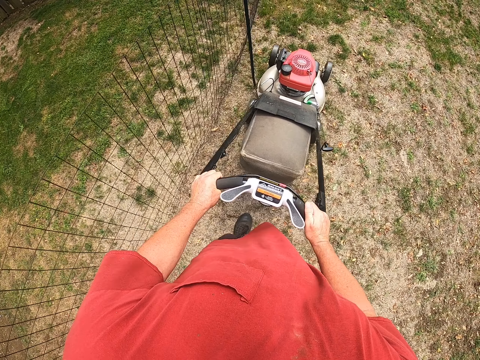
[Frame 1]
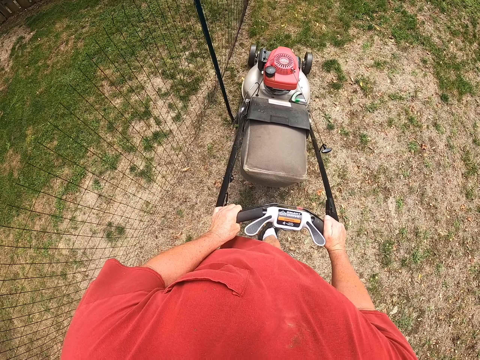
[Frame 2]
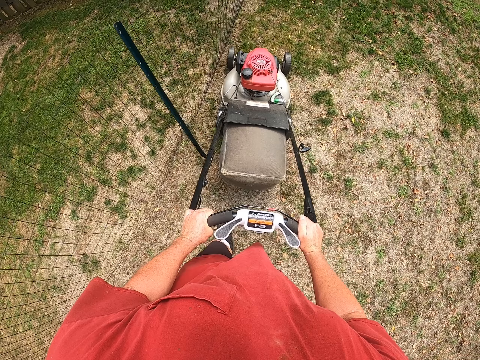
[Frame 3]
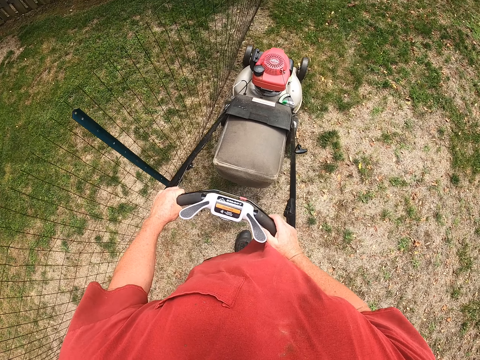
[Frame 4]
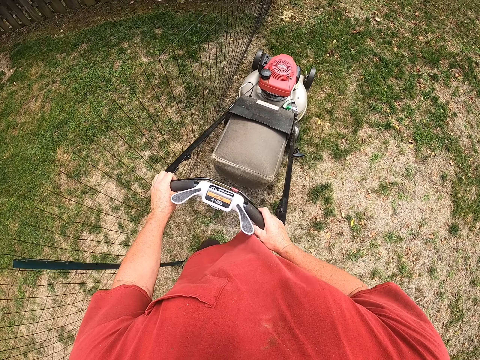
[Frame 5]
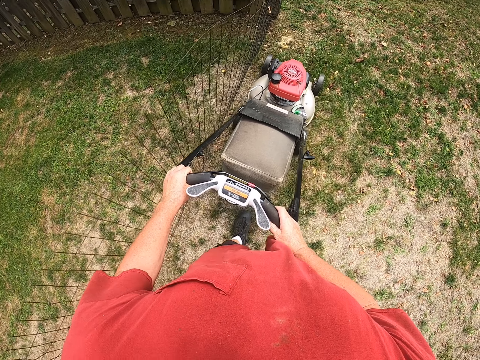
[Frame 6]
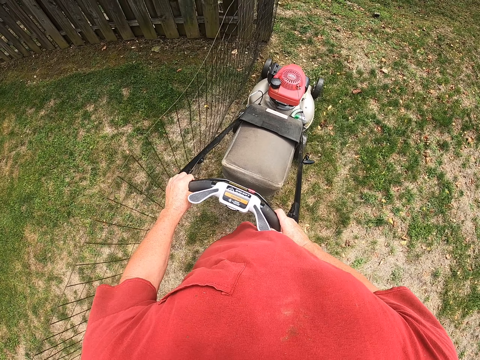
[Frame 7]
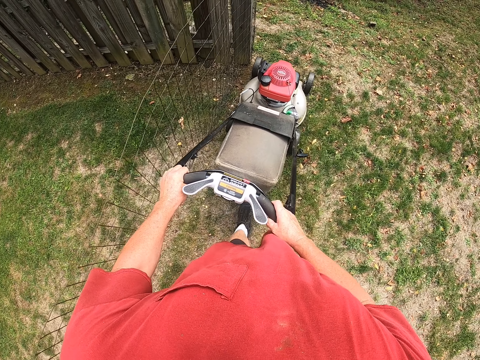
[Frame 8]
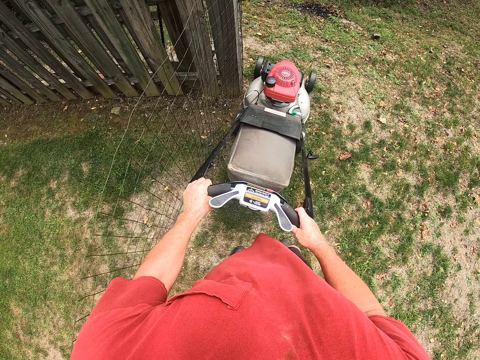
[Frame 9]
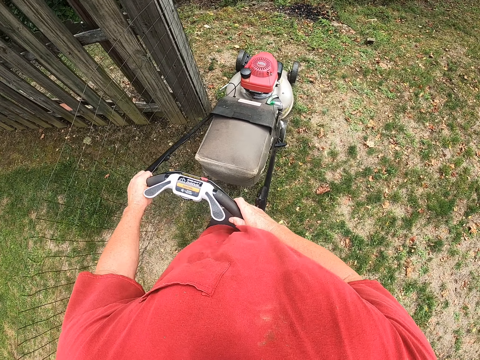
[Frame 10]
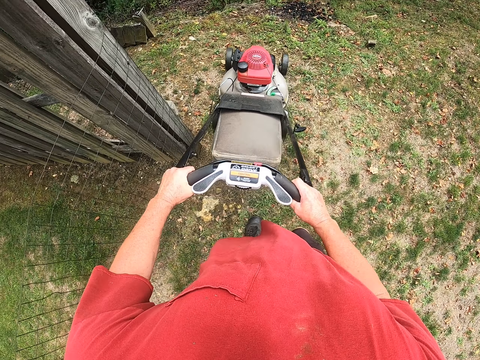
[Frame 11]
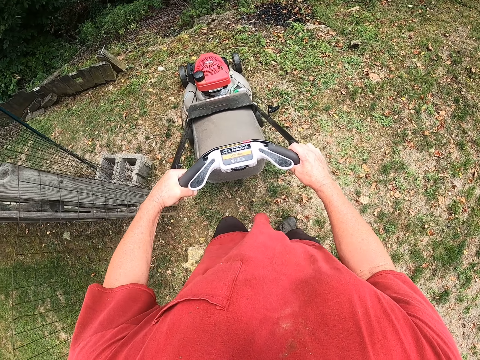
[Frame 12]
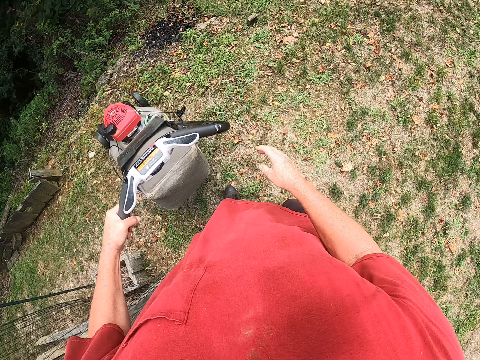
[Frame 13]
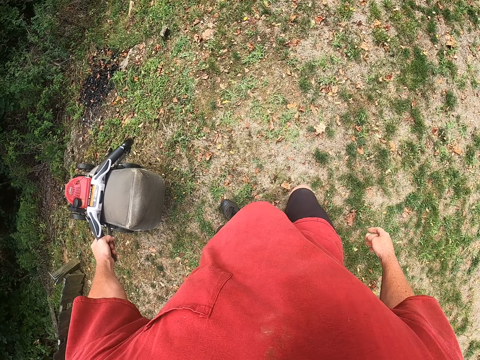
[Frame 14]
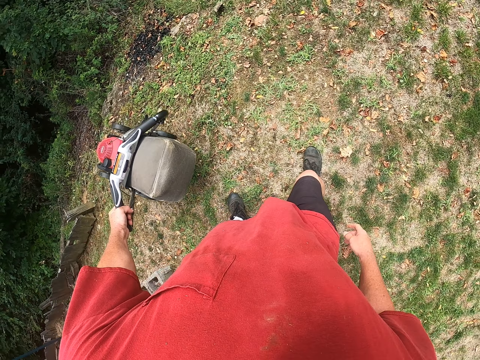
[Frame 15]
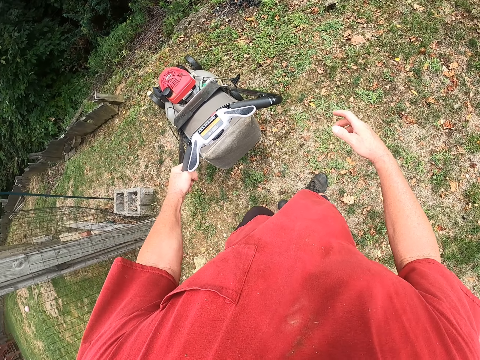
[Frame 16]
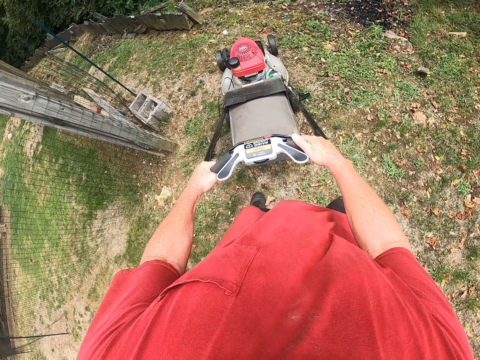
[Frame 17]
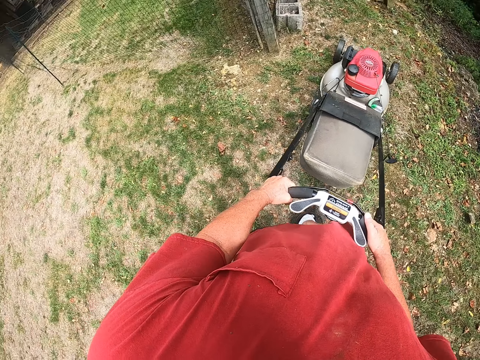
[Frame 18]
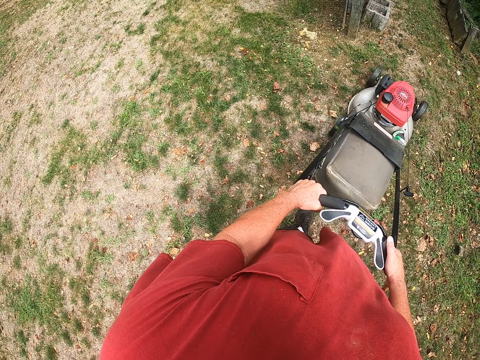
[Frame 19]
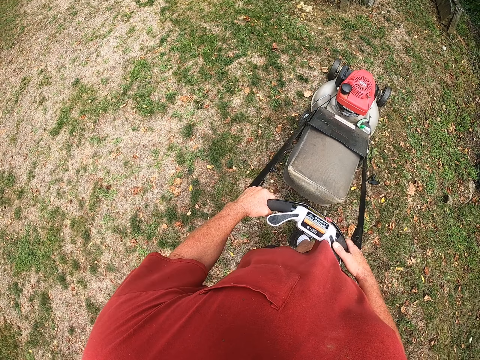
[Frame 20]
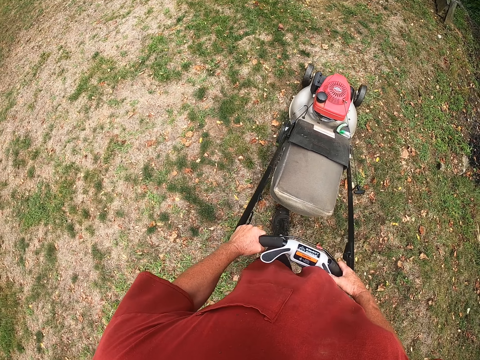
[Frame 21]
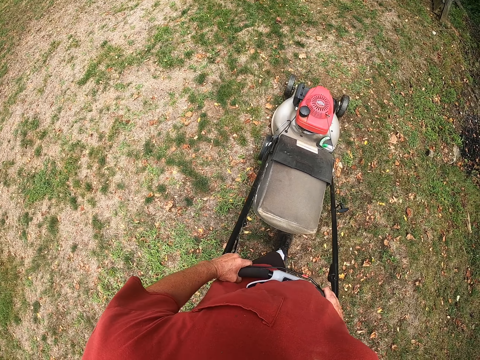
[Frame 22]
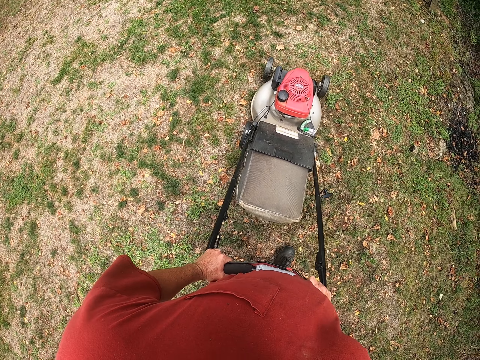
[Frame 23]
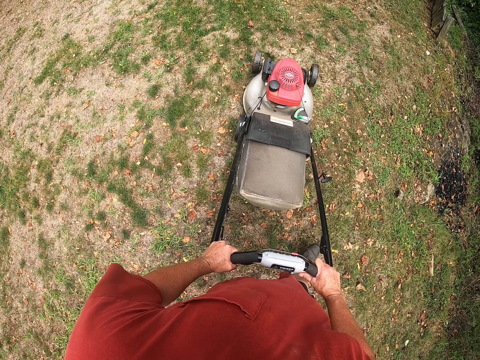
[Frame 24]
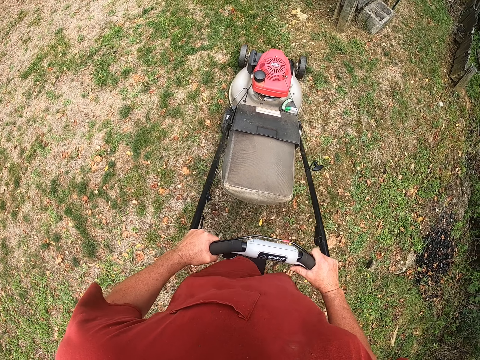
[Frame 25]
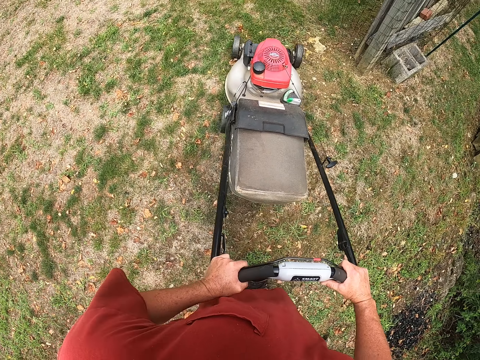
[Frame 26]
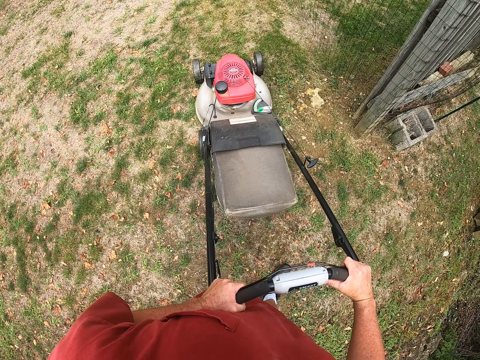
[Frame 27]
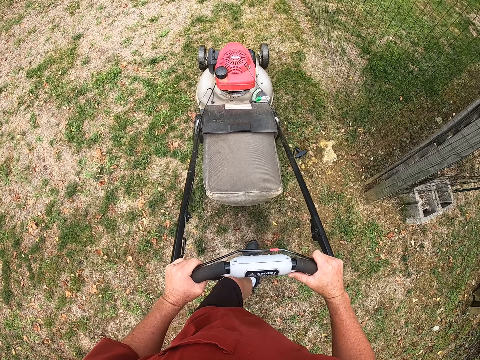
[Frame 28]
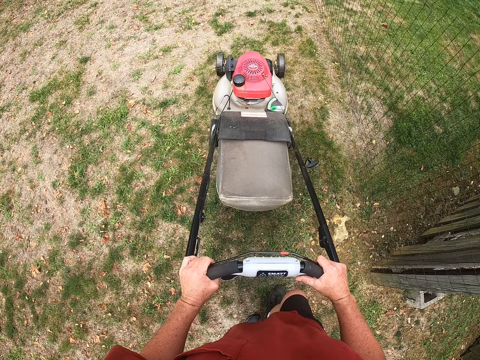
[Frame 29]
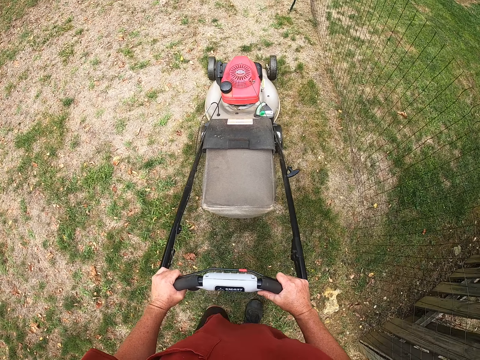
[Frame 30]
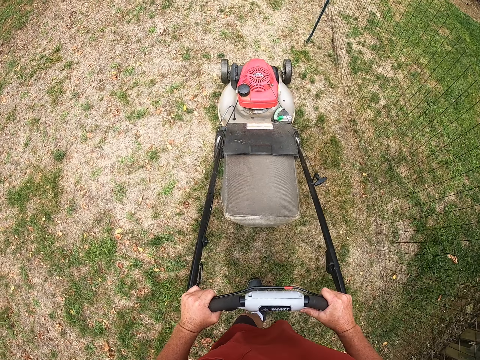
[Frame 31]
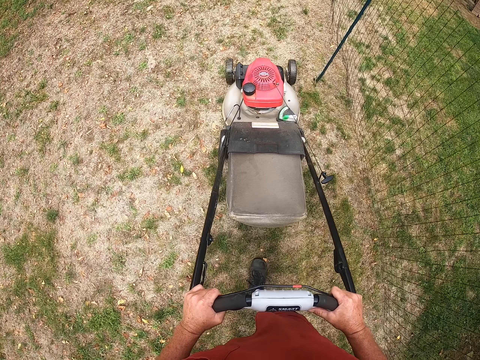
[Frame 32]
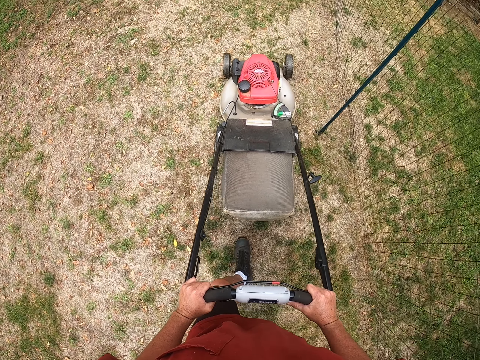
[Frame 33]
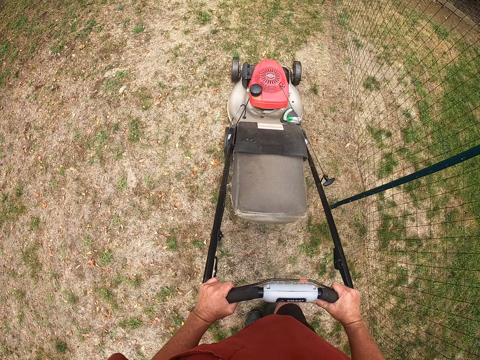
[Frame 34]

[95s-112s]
The camera wearer cuts the grass with the lawnmower. They pull the lawnmower backwards. They cut the grass with the lawnmower, and again.

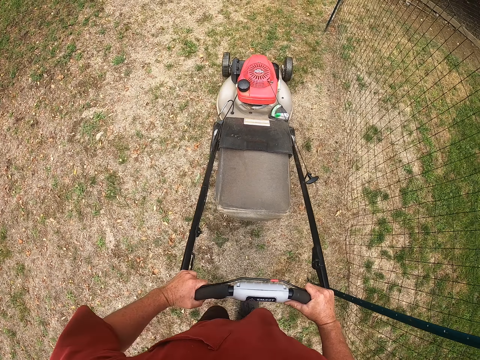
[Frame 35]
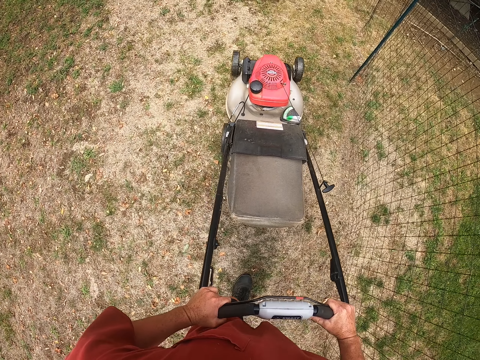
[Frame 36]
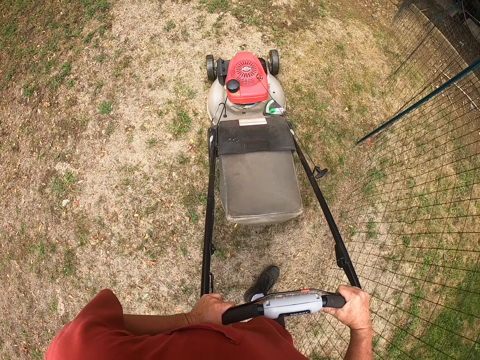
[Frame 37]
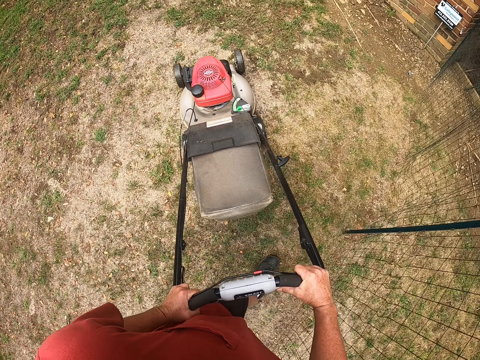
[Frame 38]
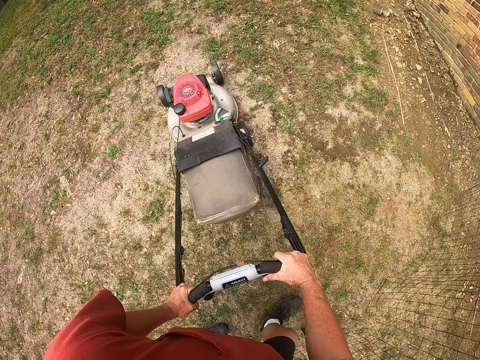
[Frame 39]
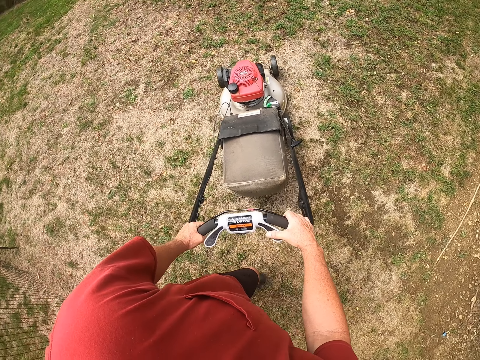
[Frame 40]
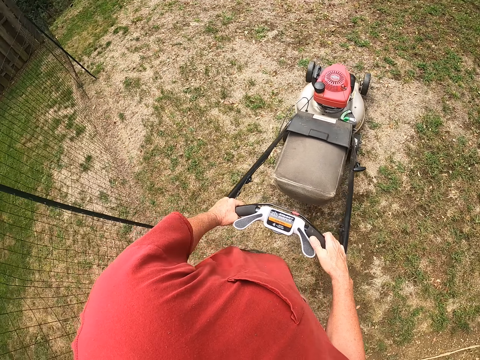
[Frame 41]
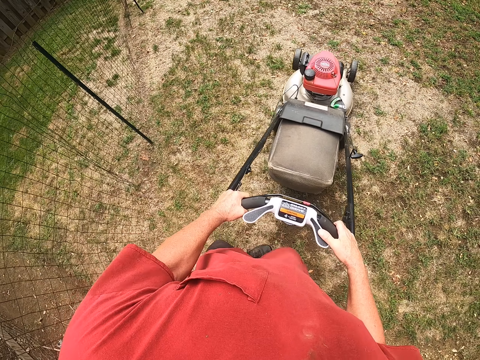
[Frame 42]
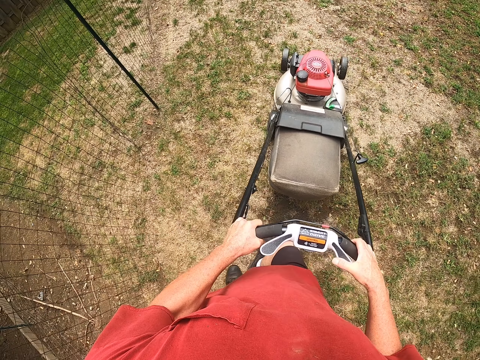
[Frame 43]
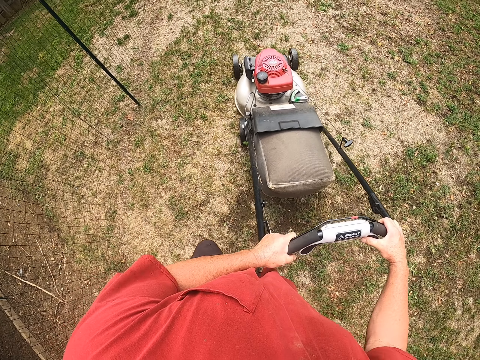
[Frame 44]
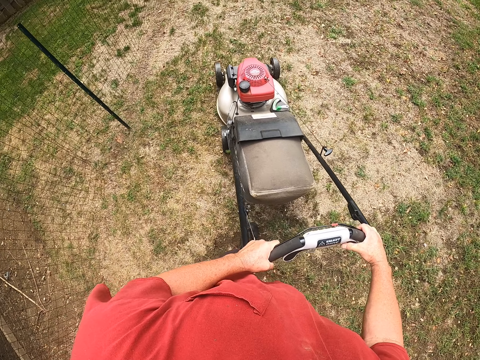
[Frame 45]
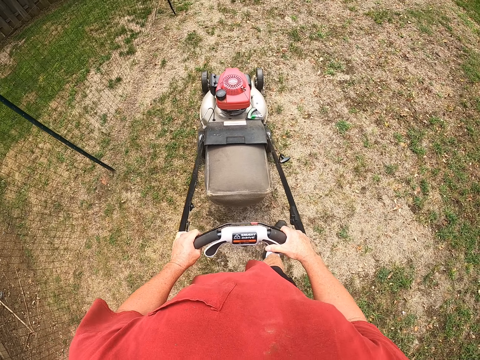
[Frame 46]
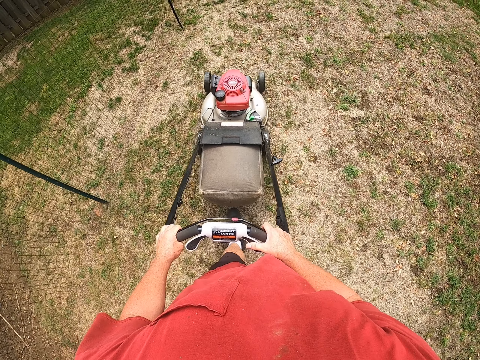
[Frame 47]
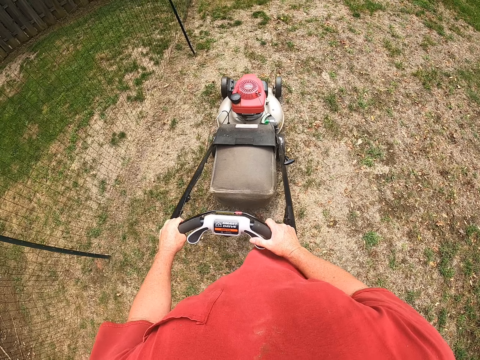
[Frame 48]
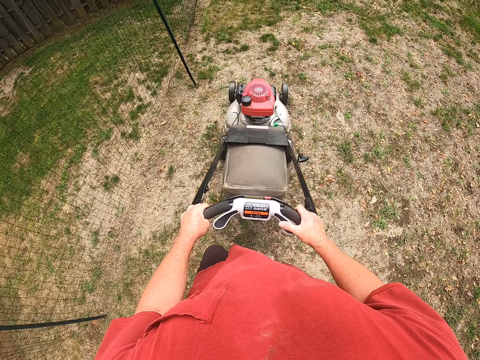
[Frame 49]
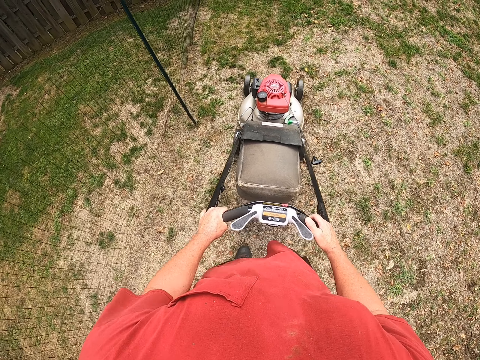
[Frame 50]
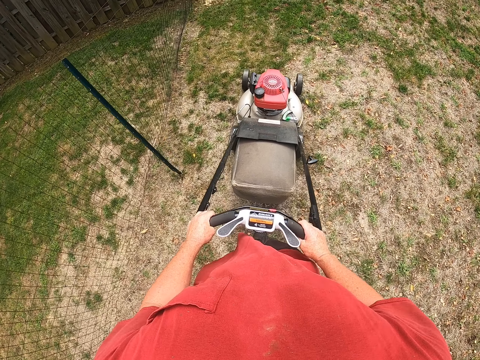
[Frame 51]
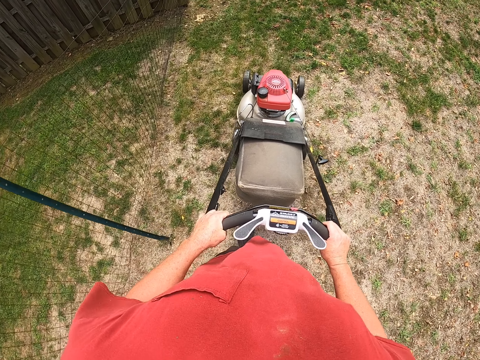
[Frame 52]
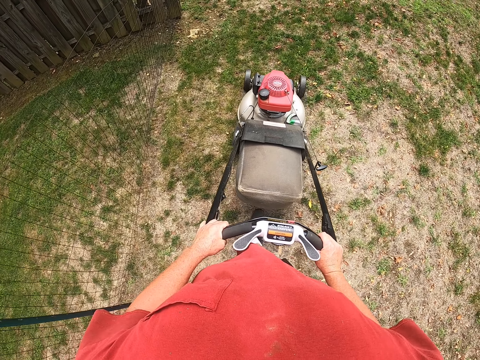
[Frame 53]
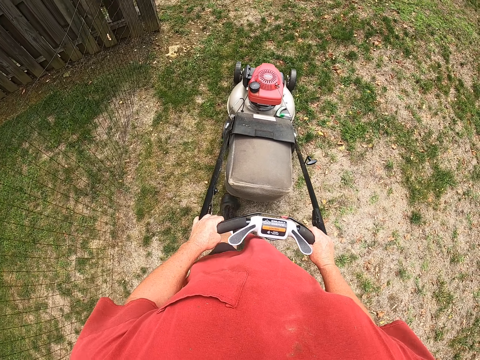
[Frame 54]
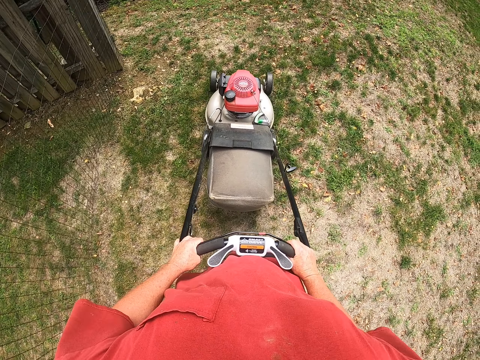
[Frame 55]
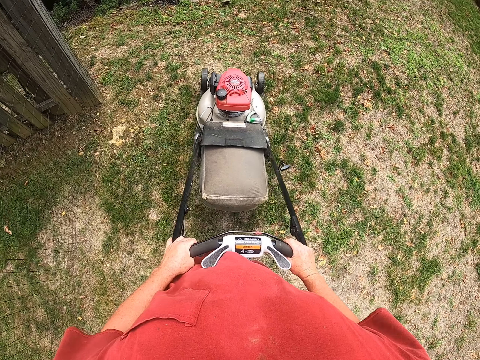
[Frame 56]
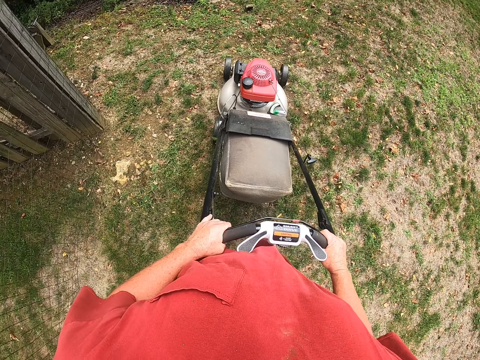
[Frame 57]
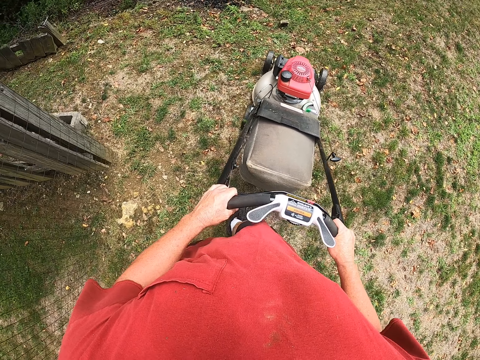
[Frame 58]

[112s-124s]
The camera wearer turns the lawnmower around.
